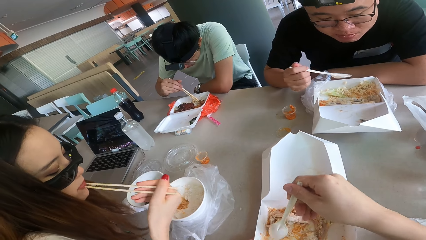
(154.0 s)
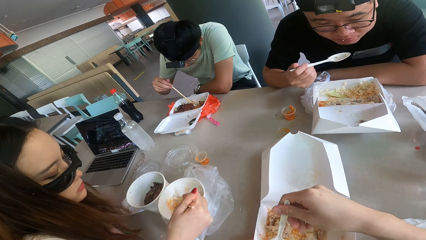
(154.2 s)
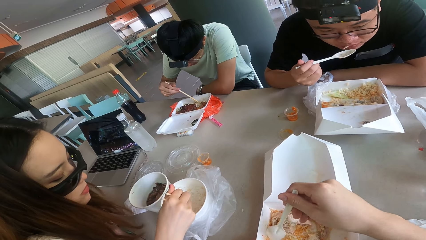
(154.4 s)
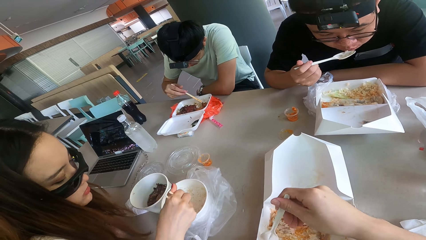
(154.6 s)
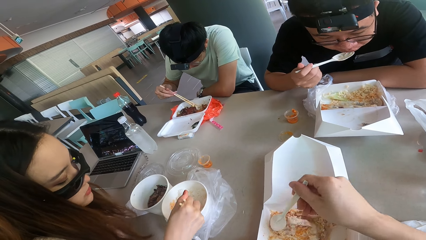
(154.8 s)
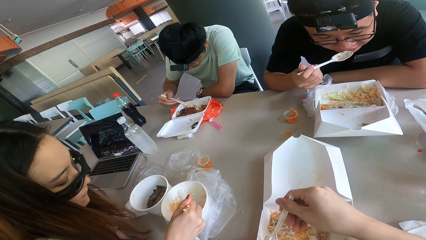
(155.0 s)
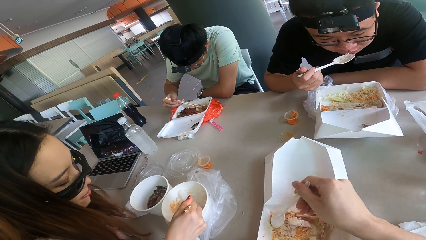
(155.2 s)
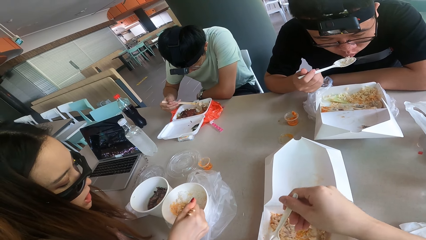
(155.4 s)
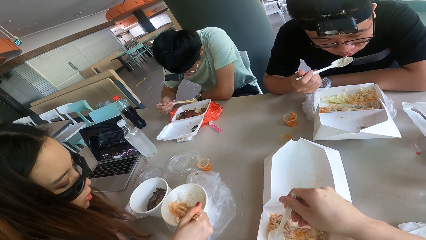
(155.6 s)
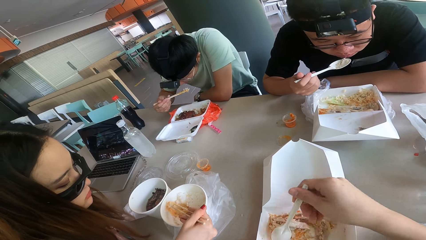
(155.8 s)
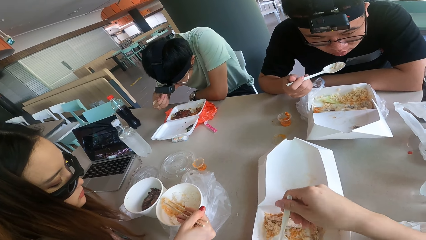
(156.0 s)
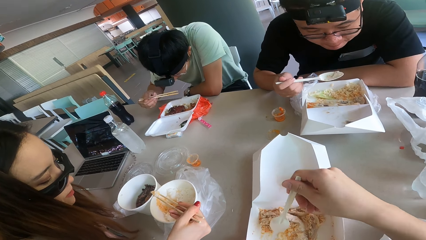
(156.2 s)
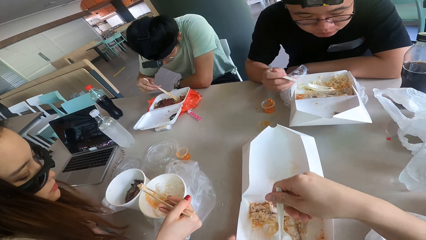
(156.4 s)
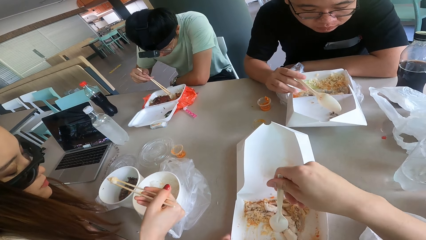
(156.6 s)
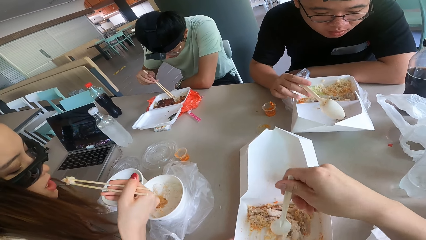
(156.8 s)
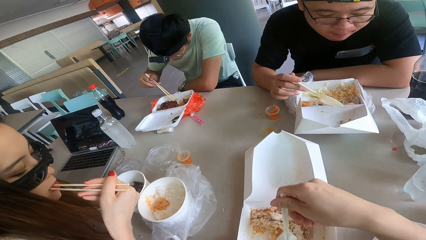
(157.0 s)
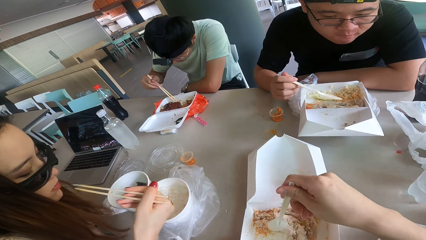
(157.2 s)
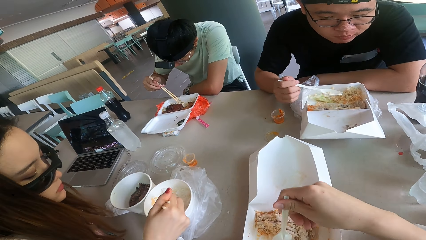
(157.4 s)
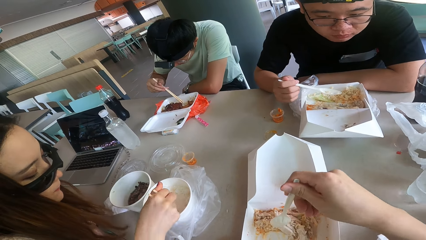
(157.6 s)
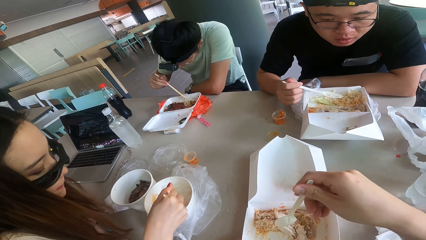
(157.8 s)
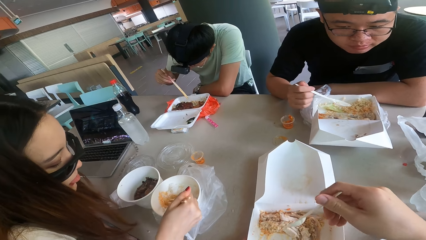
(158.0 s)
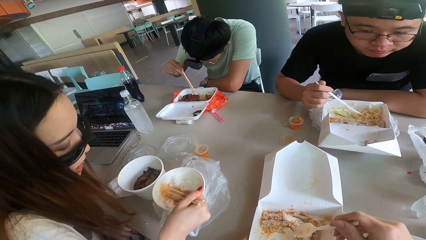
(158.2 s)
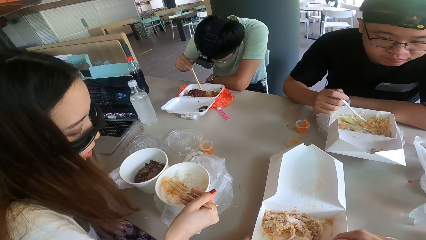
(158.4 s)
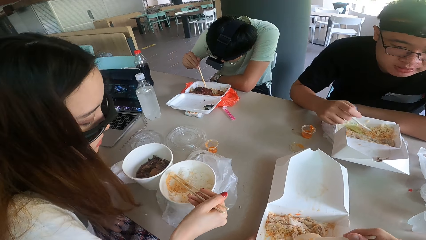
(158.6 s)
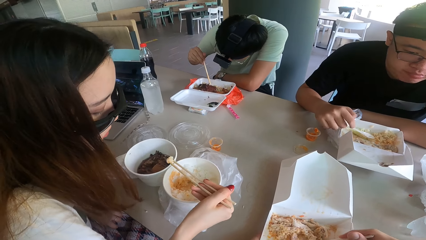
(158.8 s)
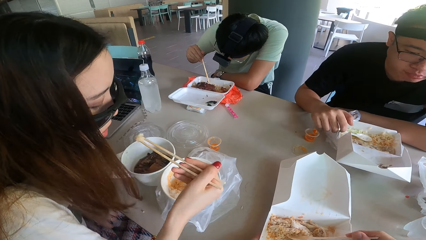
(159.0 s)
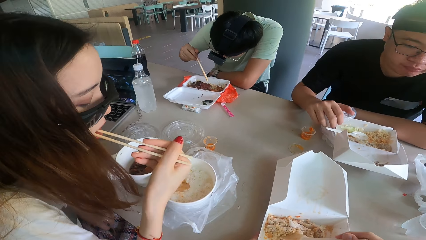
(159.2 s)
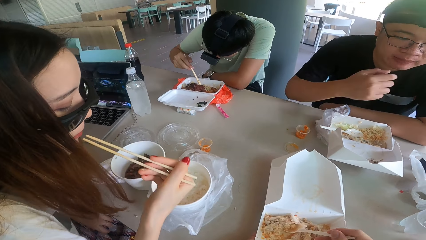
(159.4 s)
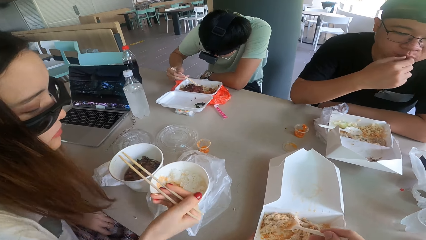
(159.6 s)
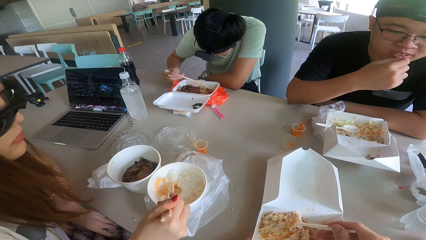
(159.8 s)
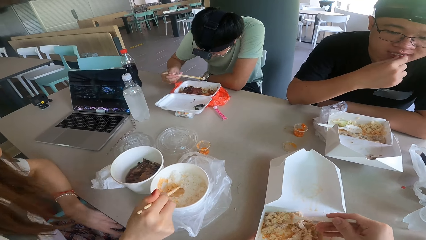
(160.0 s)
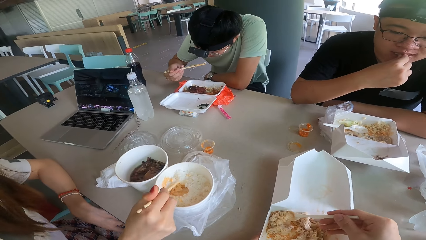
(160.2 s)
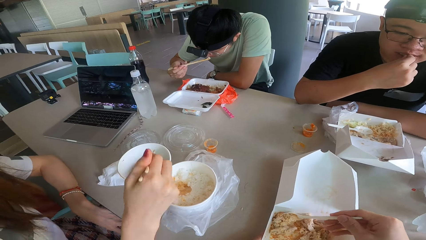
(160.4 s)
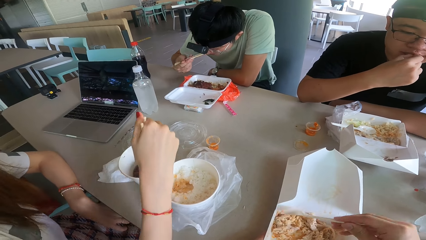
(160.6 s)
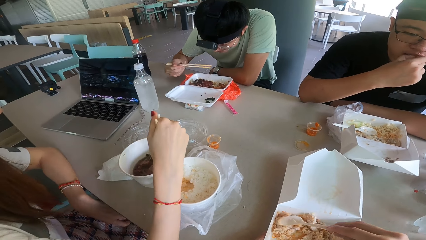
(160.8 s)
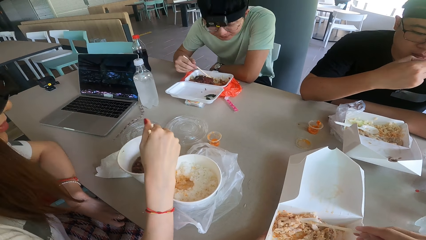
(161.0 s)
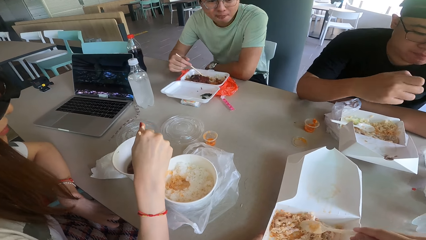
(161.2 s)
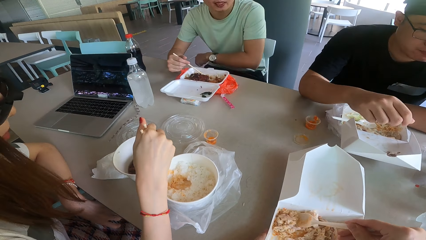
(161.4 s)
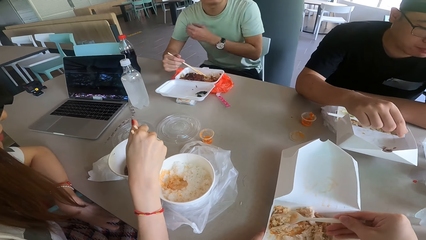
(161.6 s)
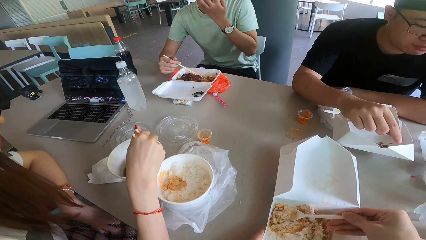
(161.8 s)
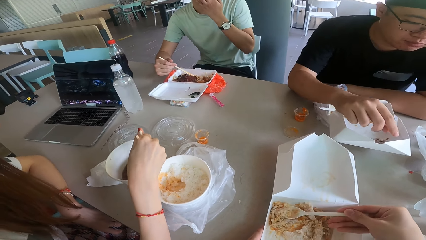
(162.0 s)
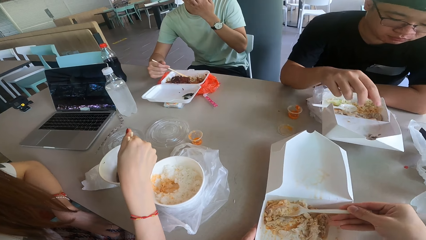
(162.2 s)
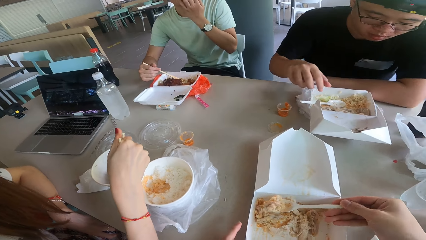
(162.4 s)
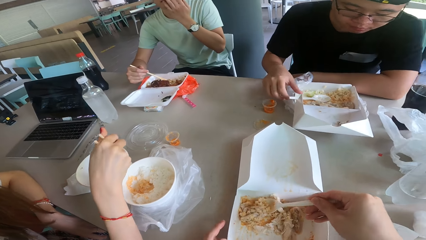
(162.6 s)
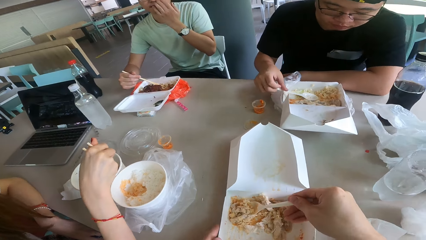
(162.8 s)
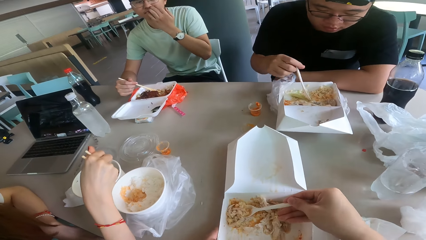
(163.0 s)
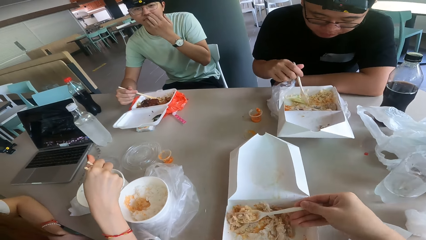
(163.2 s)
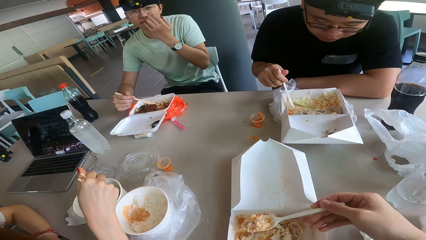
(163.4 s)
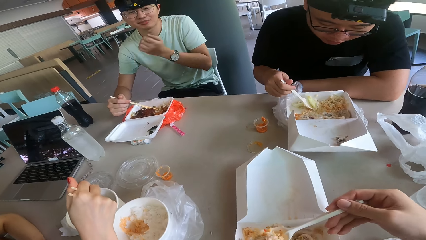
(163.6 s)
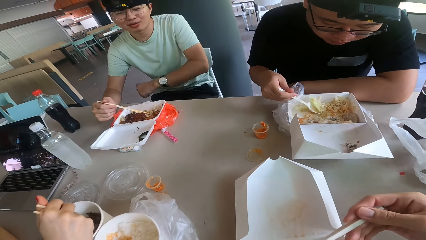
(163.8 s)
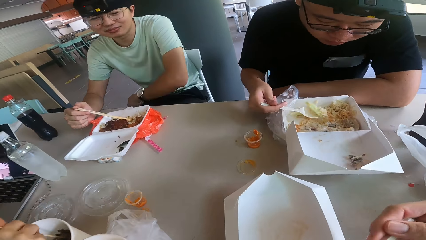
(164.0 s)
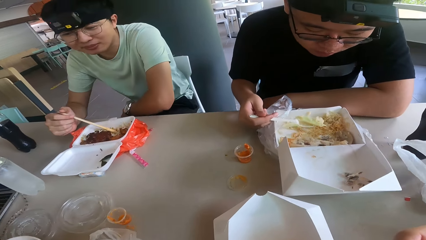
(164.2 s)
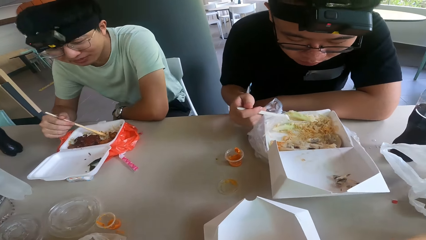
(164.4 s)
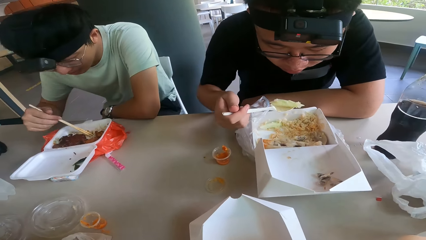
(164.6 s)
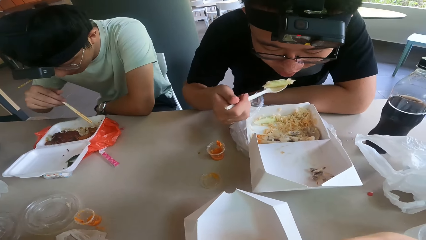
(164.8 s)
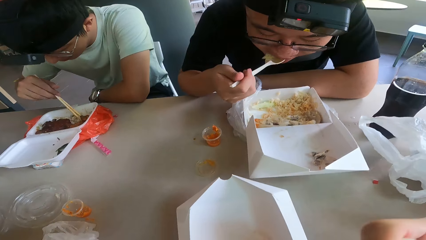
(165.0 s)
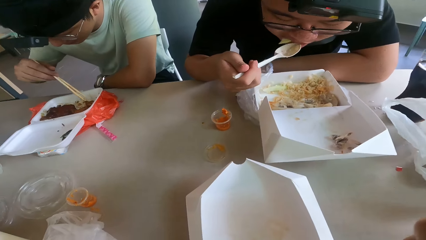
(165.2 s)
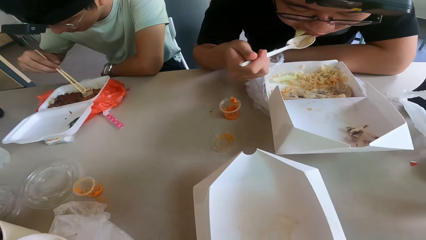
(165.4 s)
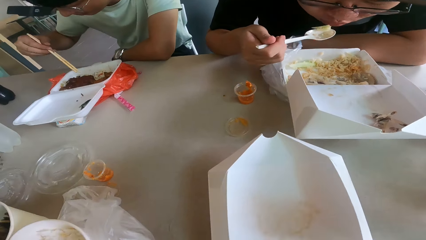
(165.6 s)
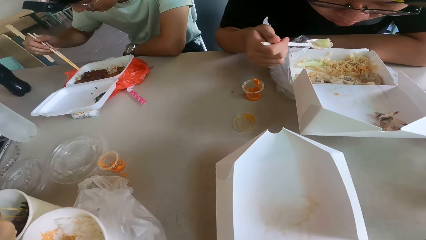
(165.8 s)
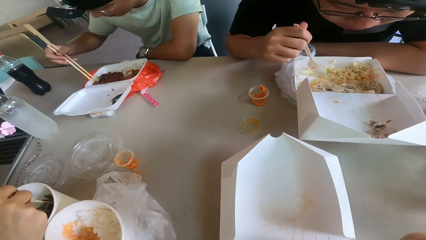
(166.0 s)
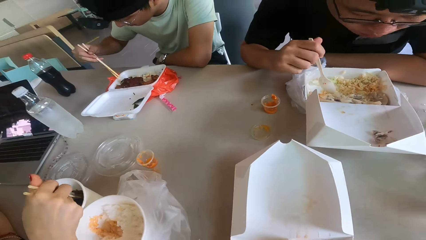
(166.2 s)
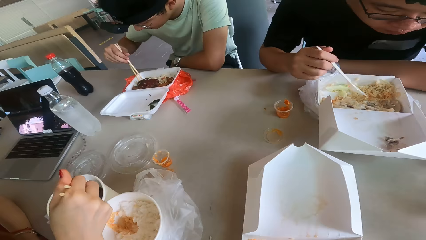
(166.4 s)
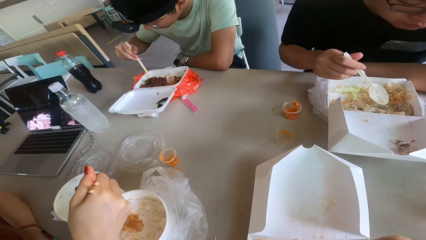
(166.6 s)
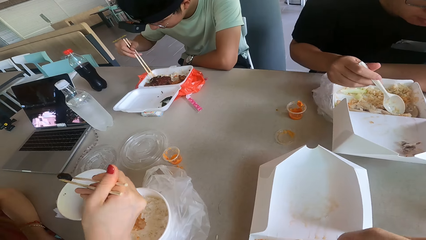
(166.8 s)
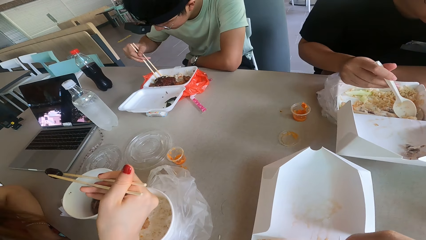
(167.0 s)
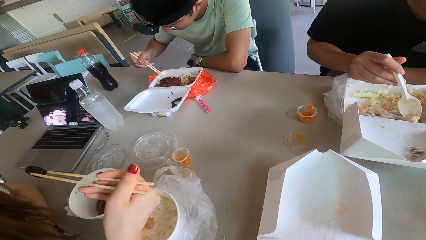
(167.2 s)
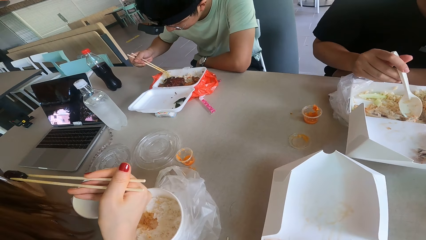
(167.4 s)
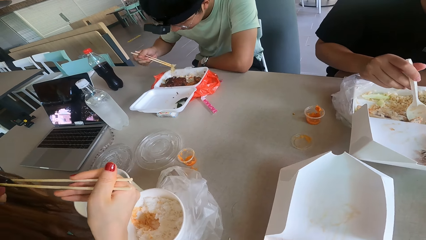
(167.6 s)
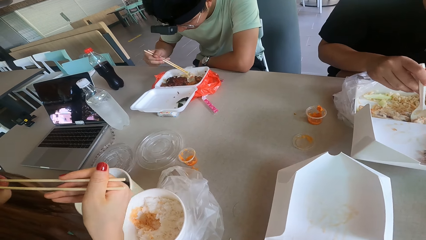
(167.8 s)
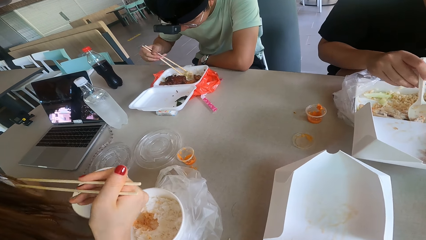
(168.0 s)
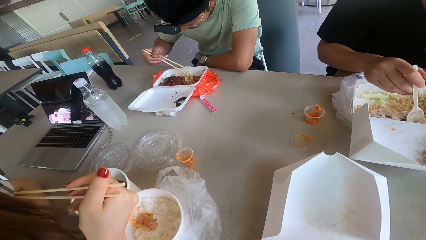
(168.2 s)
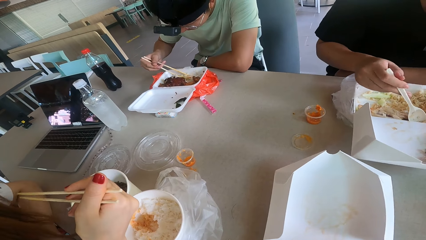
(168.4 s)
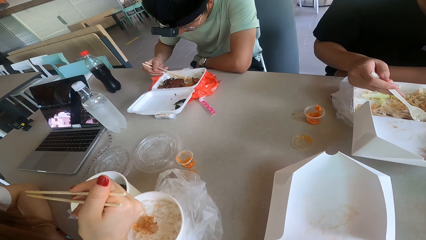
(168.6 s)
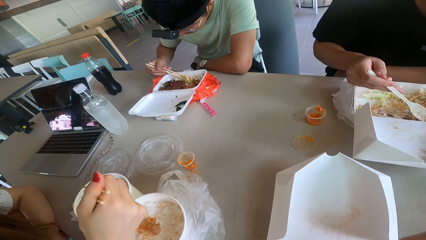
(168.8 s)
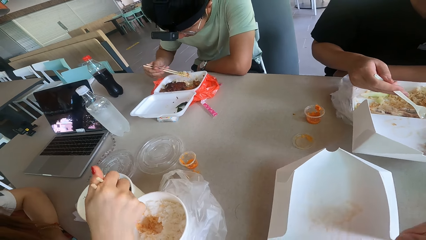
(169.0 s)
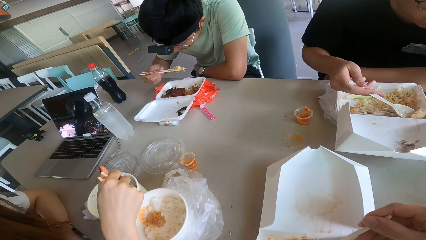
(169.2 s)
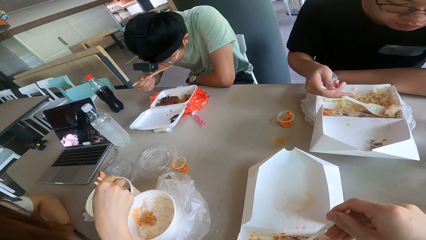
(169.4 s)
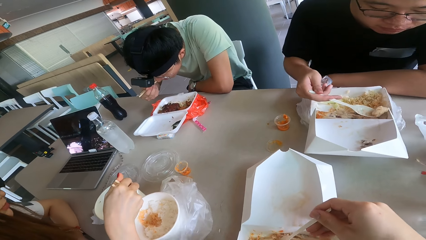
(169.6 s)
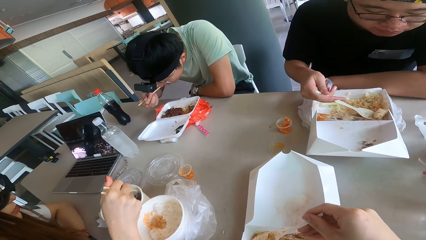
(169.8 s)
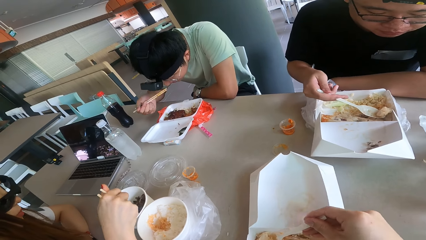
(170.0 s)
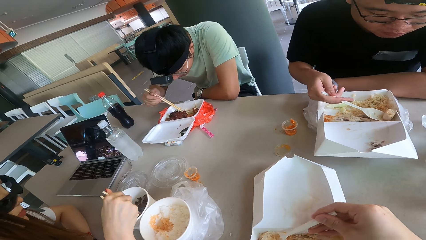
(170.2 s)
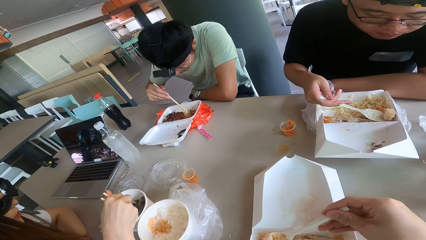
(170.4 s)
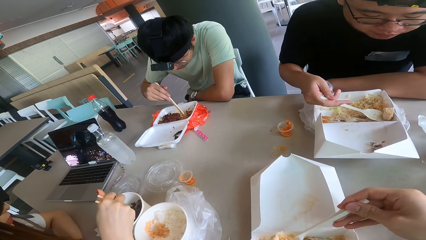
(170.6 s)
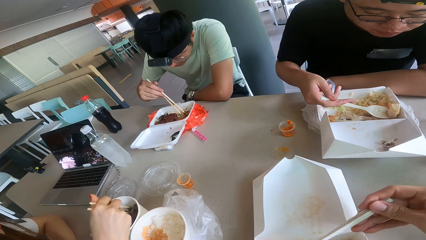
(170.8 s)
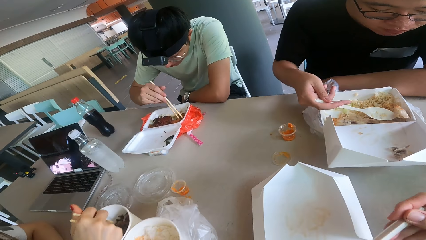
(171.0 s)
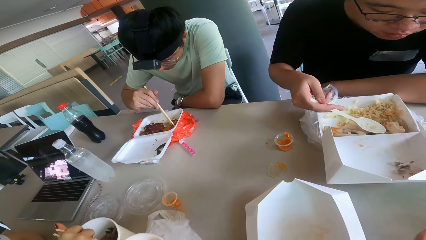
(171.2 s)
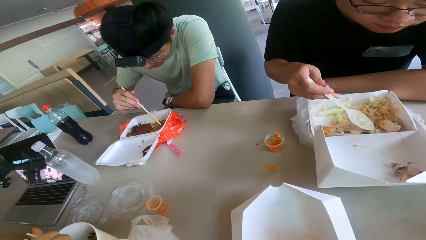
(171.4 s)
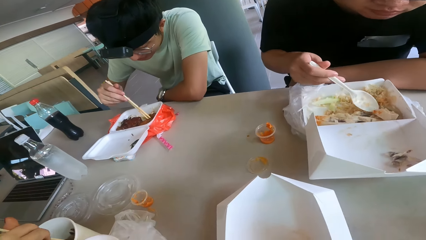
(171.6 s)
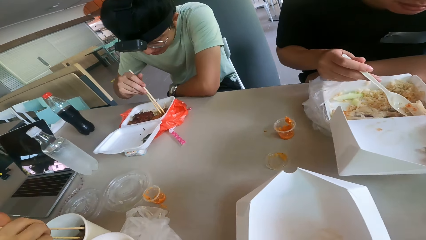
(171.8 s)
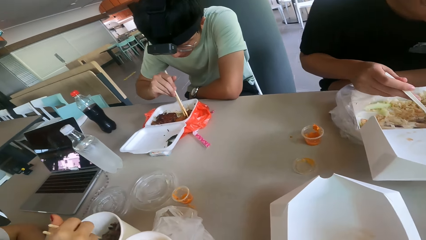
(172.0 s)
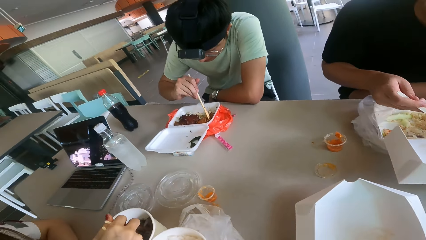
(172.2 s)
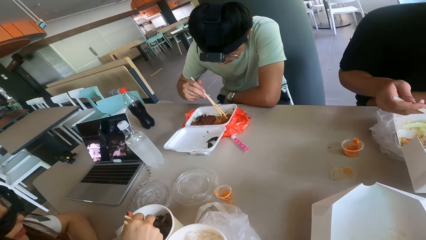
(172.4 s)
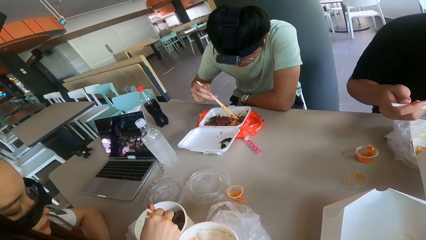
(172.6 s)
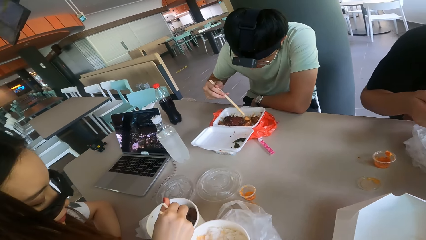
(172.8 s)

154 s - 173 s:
The camera wearer scoops the rice with a spoon. They eat the rice with the spoon.
